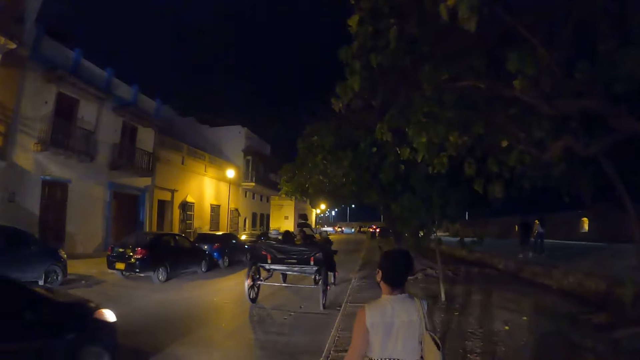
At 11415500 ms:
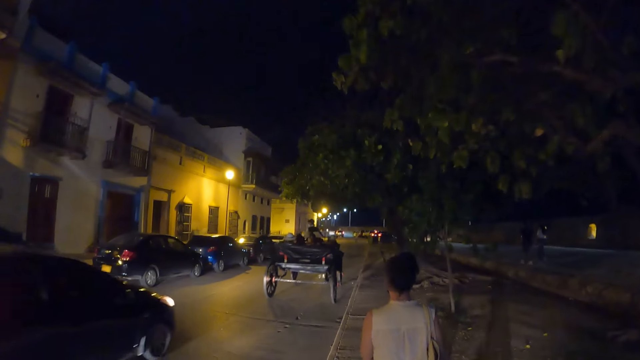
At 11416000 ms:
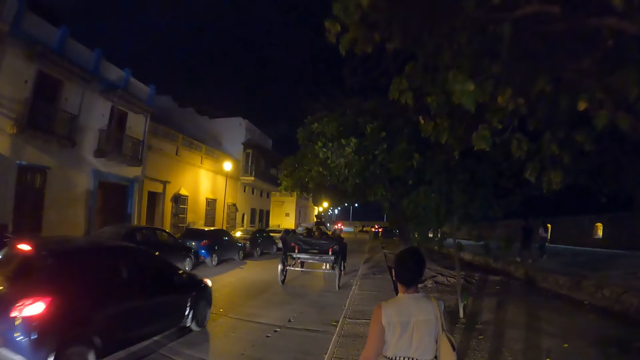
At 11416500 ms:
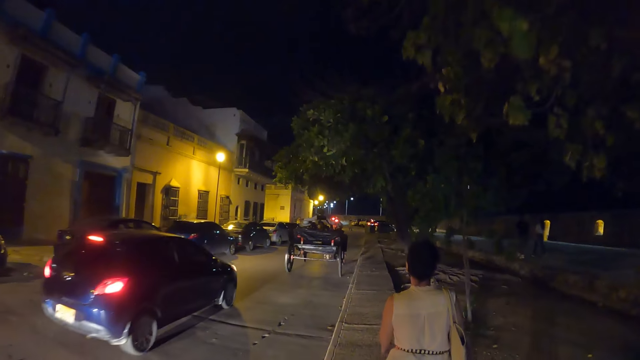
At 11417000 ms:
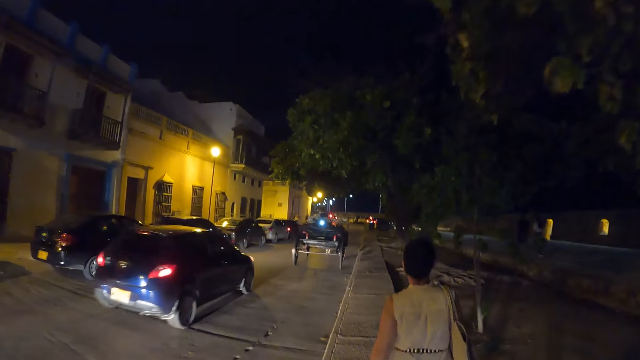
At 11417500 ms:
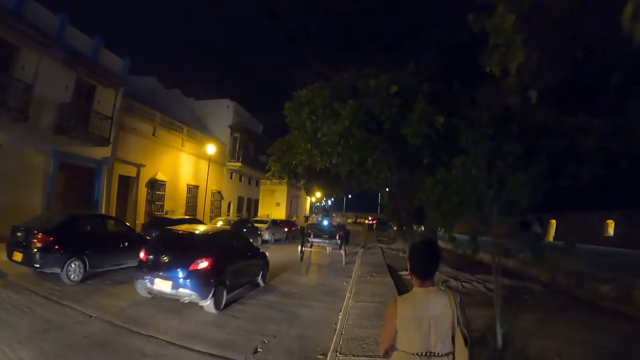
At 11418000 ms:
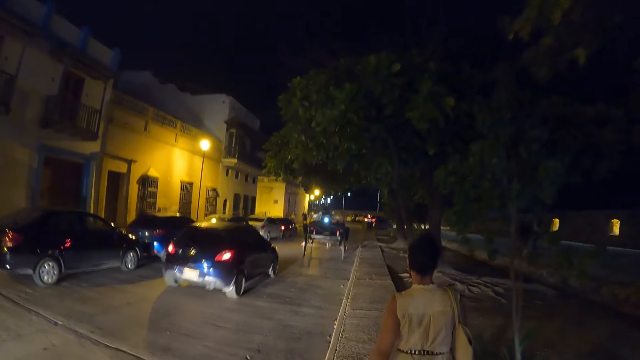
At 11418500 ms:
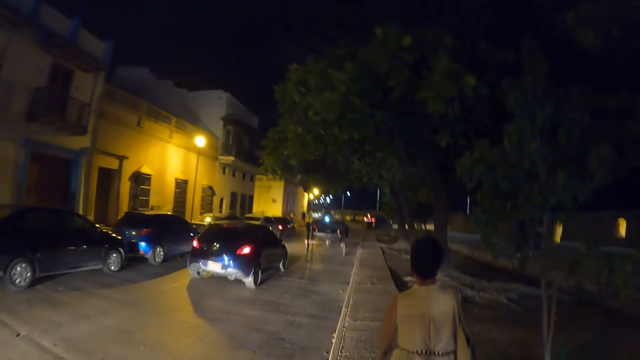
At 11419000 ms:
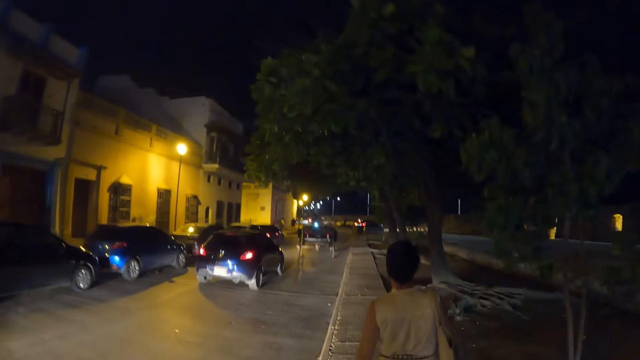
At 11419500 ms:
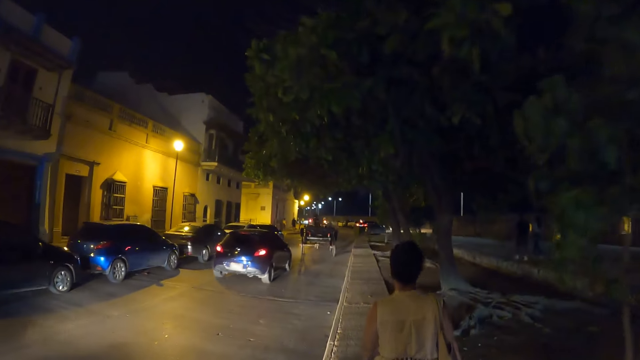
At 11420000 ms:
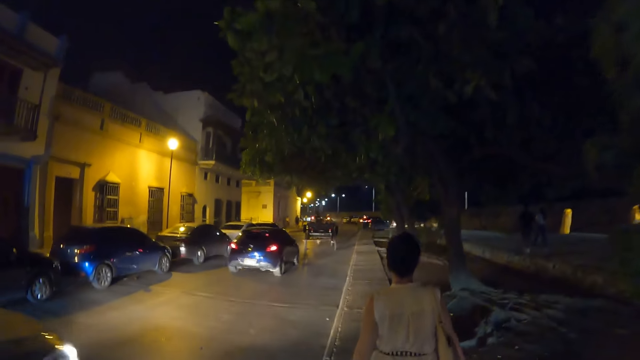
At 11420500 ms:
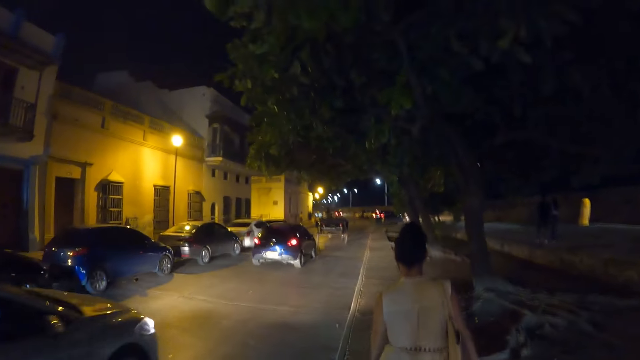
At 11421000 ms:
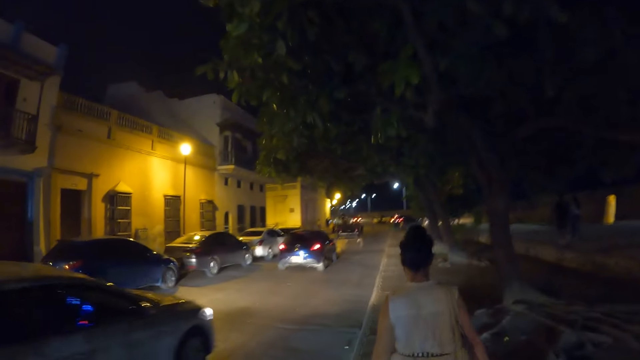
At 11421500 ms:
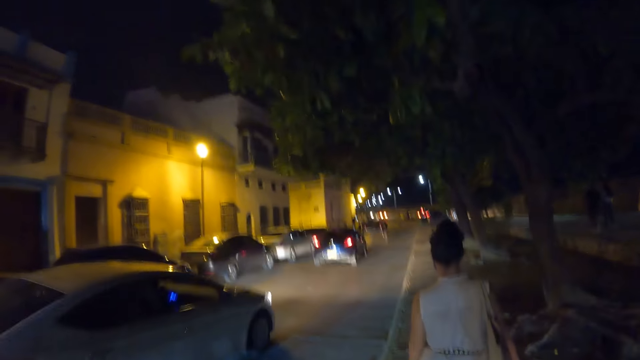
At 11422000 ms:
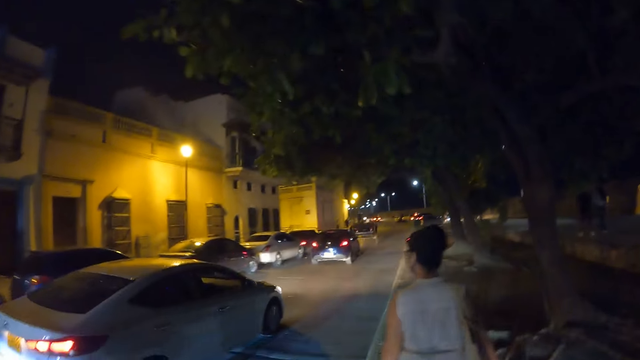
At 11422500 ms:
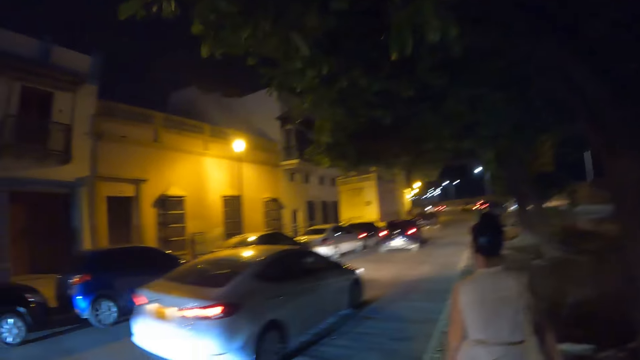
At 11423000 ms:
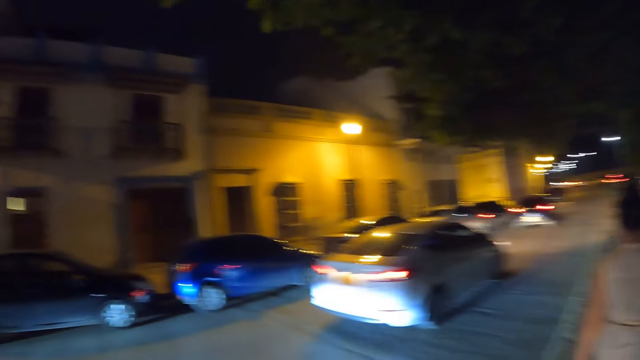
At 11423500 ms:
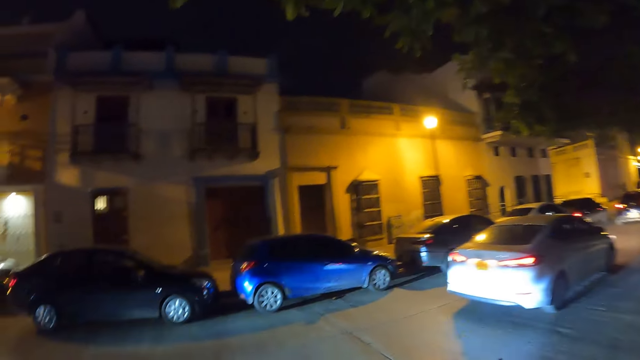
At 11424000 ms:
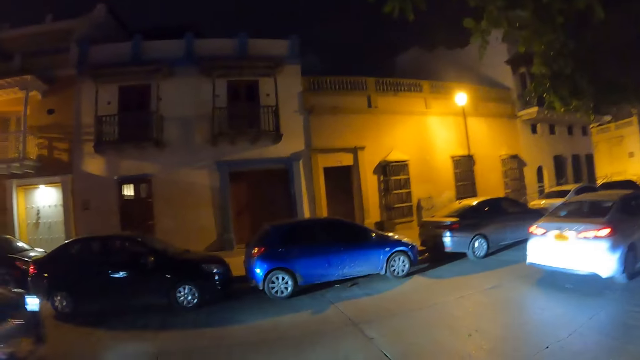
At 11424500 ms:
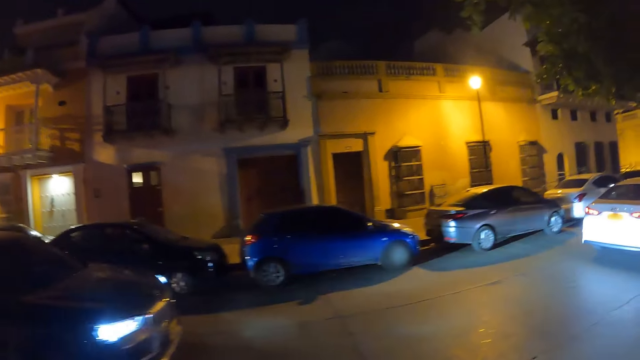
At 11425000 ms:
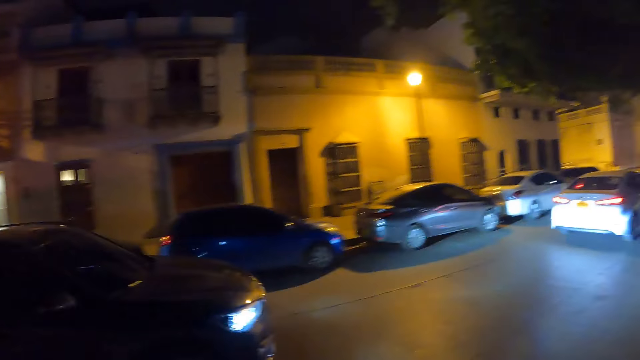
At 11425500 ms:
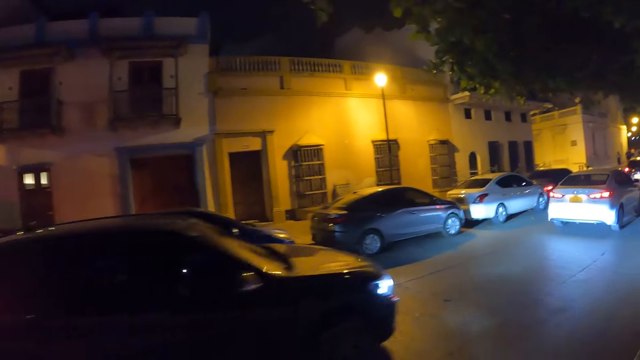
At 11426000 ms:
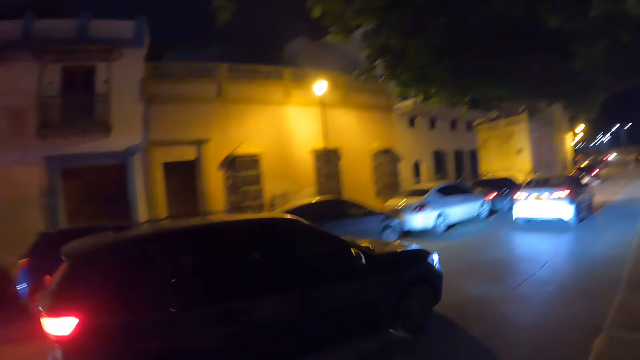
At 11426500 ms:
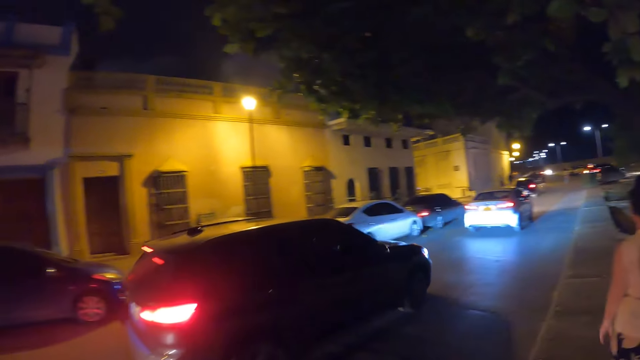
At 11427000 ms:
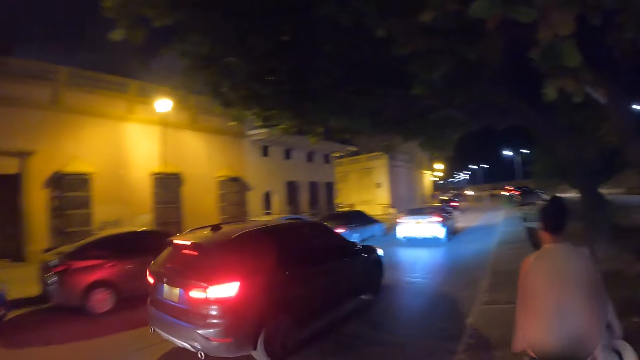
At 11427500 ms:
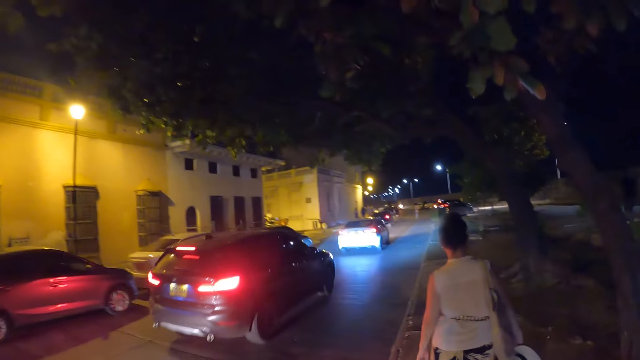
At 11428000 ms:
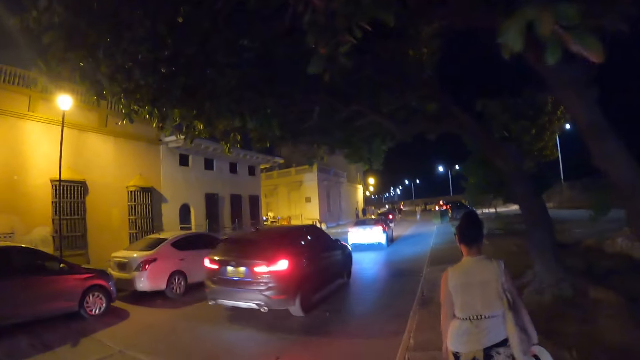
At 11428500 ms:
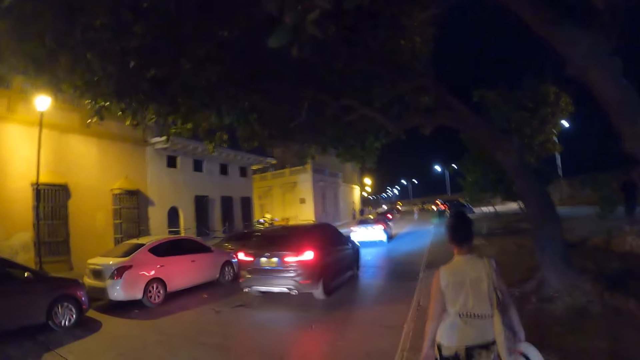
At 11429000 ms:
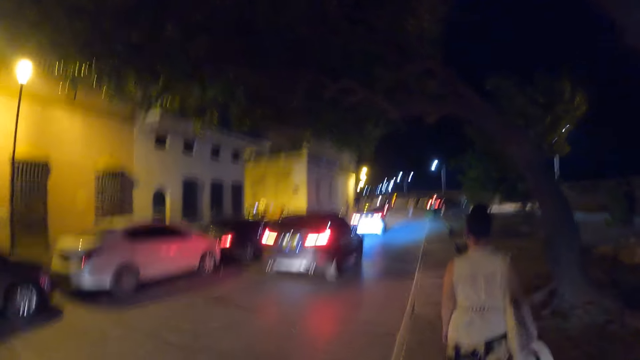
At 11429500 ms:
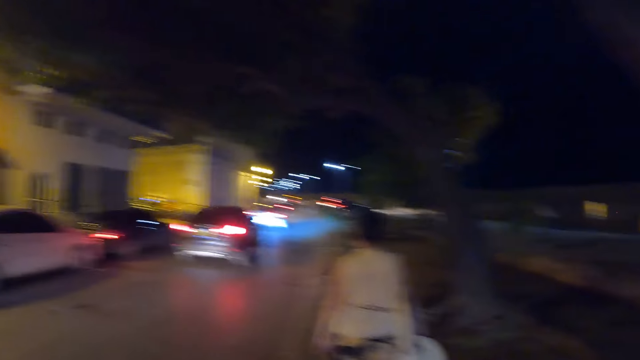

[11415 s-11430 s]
A car drives past the camera wearer. A car drives past them again. The camera wearer looks around. A car drives past them. A person walks around.

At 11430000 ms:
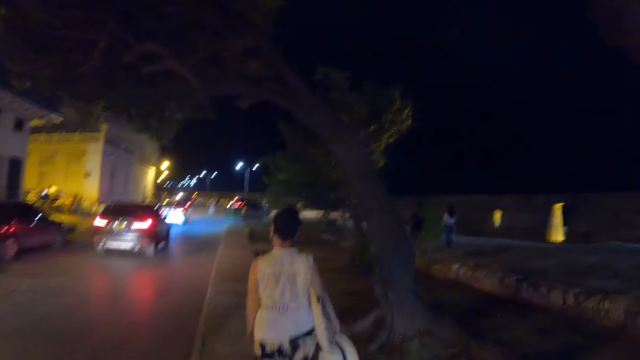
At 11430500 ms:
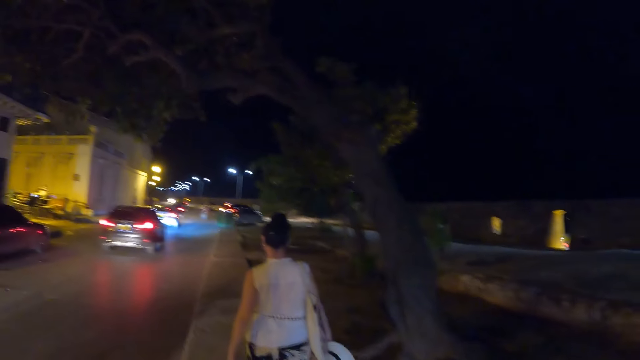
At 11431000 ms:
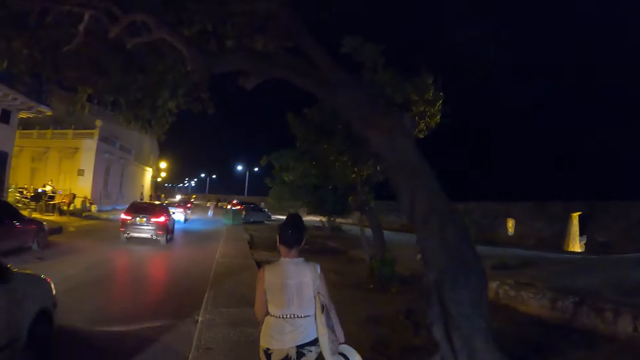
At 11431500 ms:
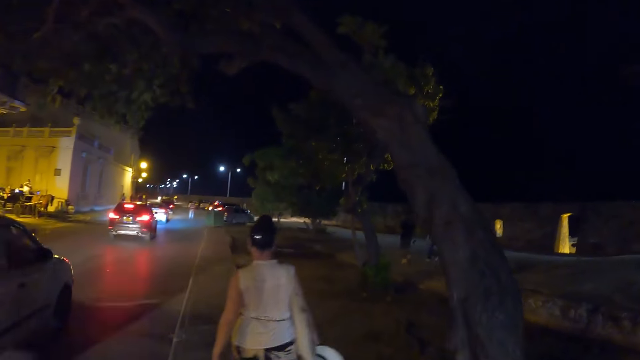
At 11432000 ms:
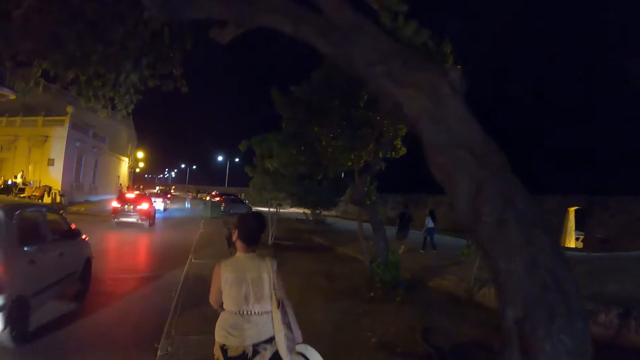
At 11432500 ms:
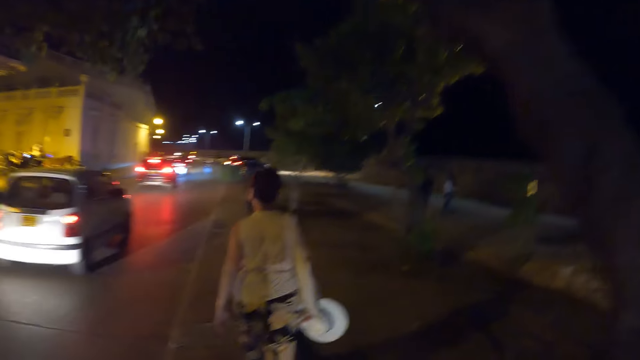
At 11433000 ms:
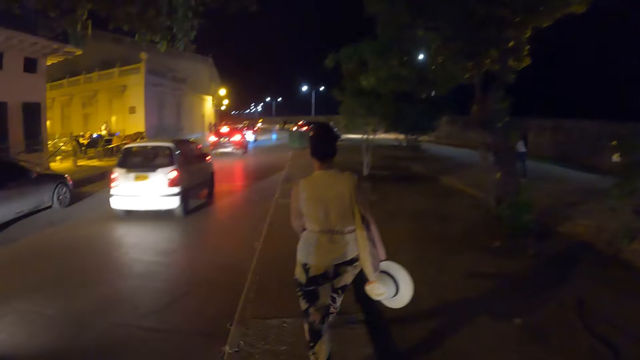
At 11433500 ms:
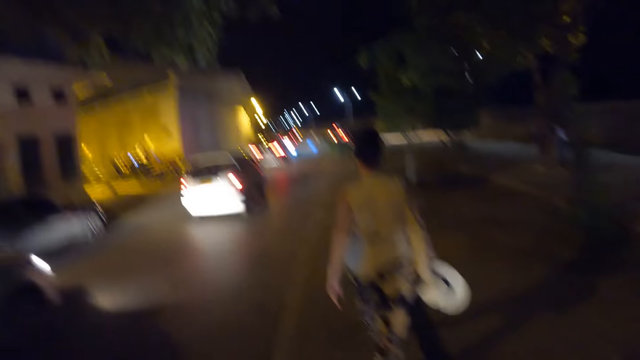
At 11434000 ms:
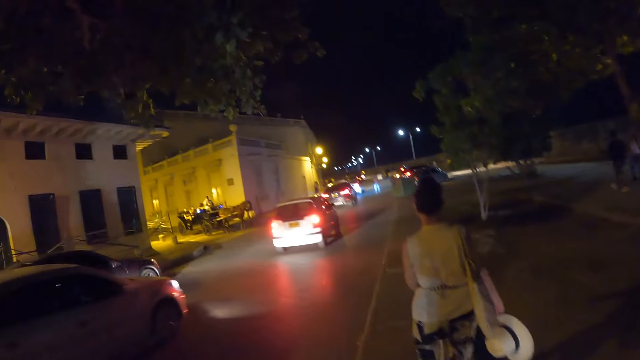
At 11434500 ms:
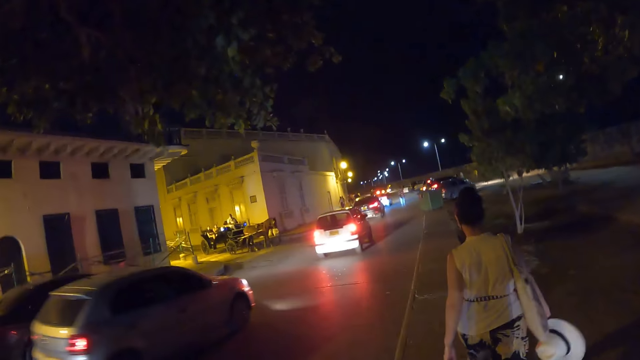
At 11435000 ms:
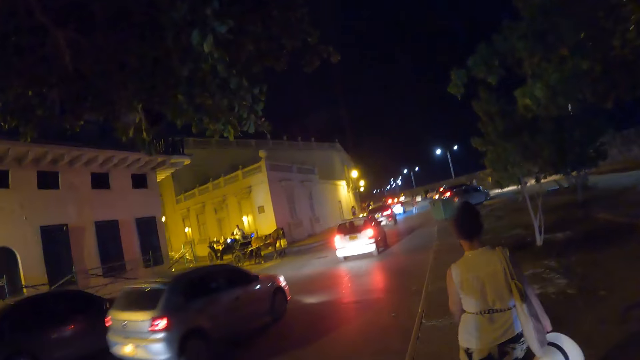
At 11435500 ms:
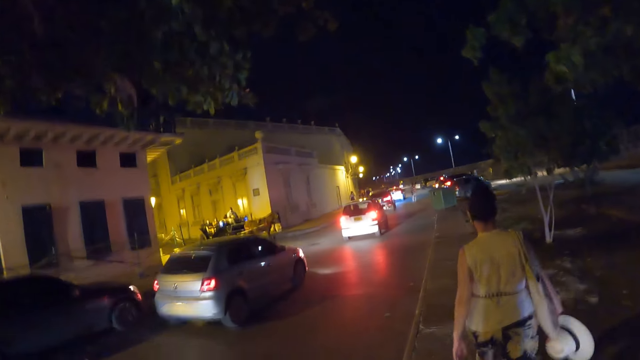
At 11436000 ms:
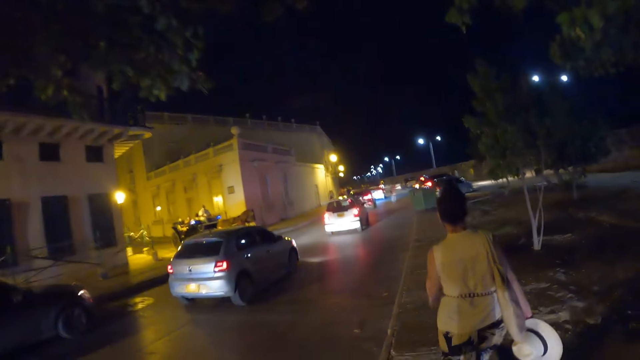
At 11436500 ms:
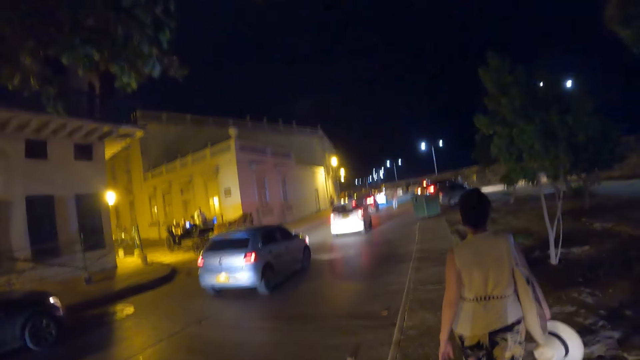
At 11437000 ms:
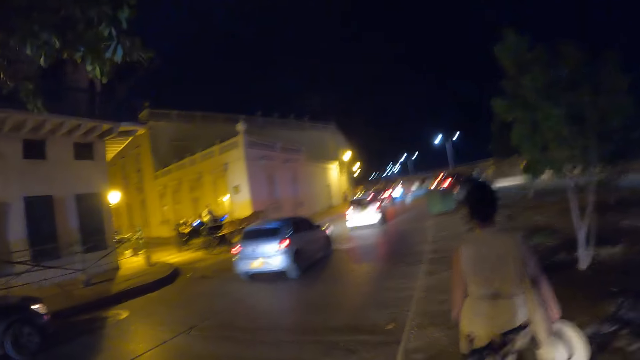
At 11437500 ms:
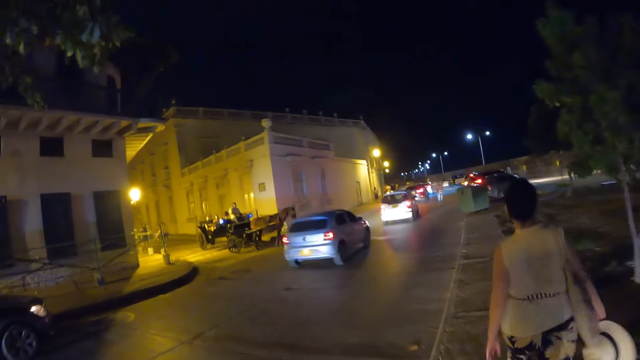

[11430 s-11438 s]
A car drives past the camera wearer. A car drives past them again.
